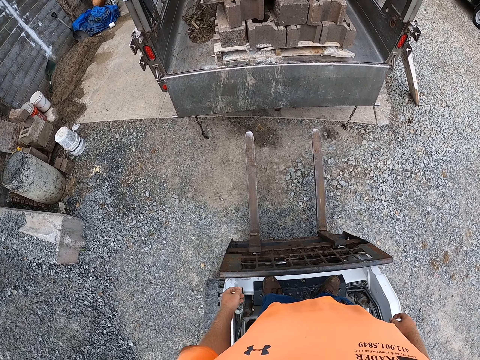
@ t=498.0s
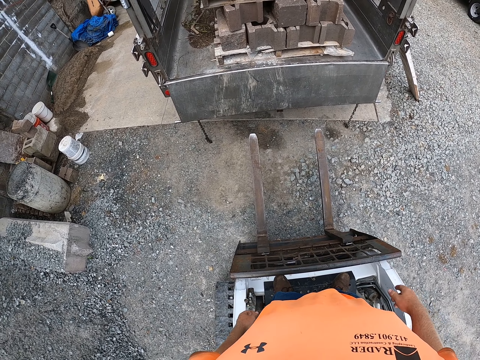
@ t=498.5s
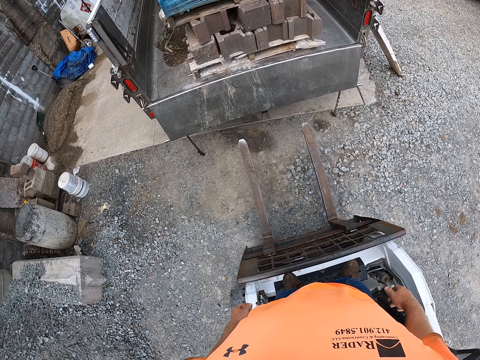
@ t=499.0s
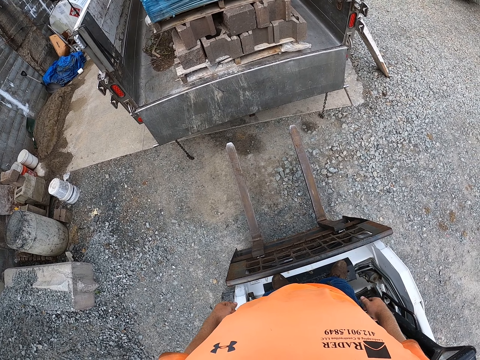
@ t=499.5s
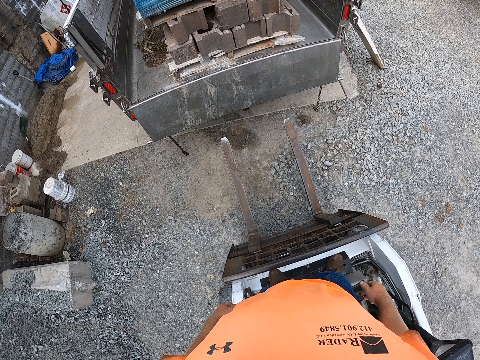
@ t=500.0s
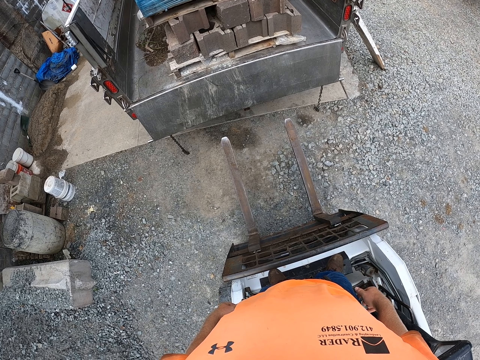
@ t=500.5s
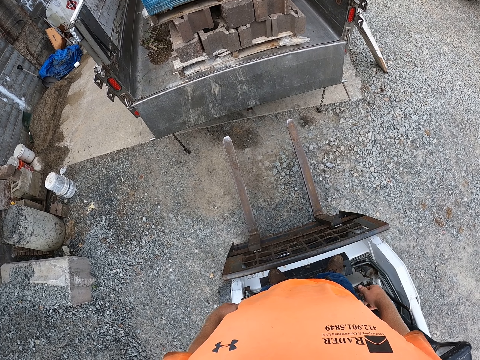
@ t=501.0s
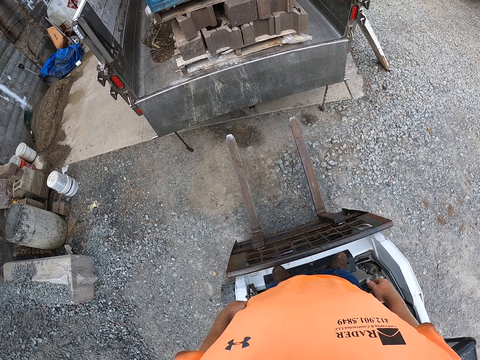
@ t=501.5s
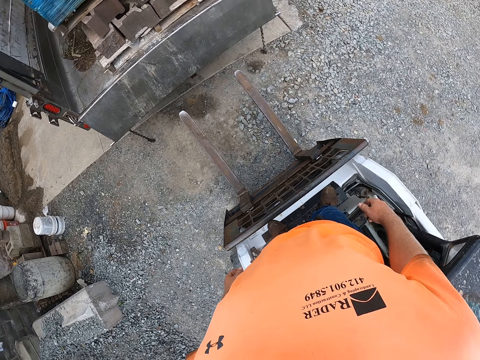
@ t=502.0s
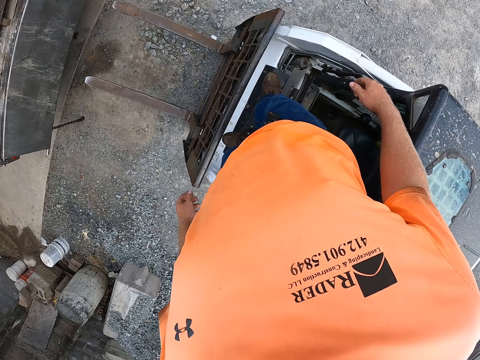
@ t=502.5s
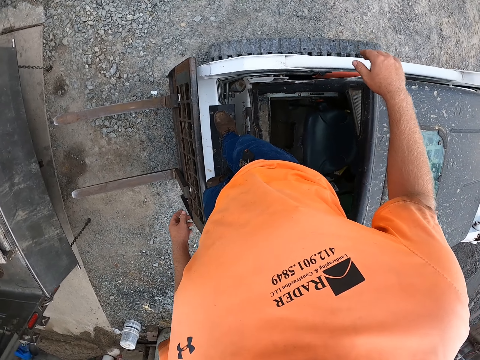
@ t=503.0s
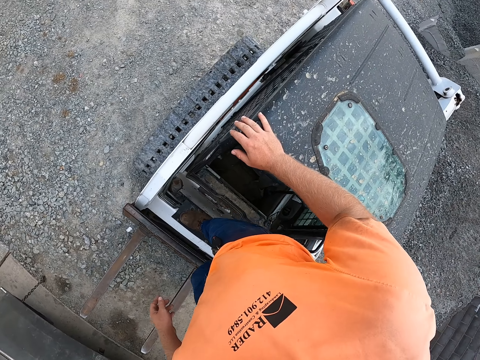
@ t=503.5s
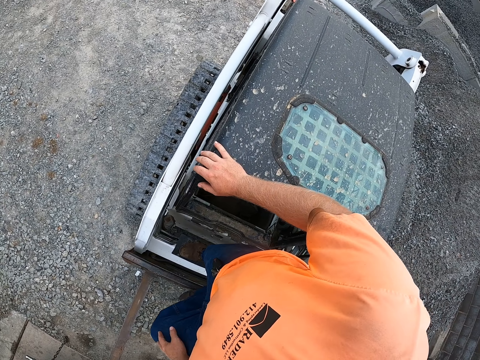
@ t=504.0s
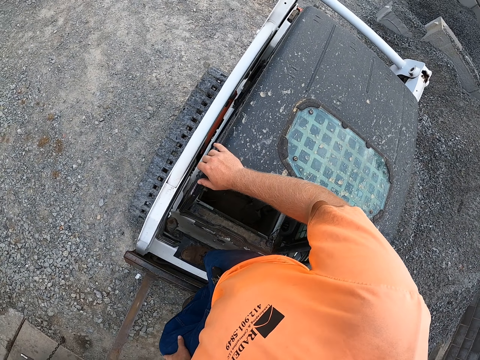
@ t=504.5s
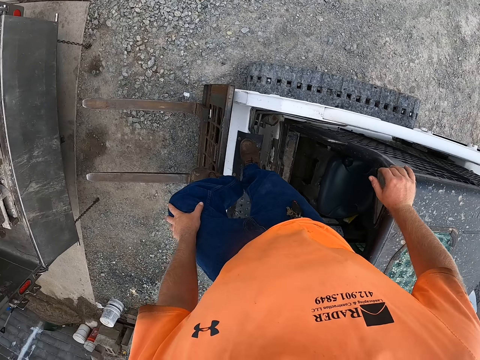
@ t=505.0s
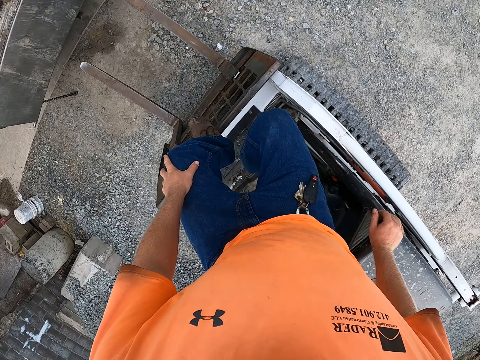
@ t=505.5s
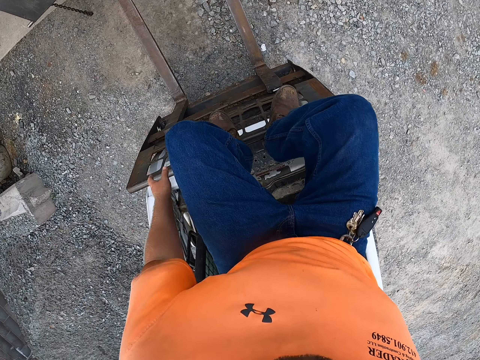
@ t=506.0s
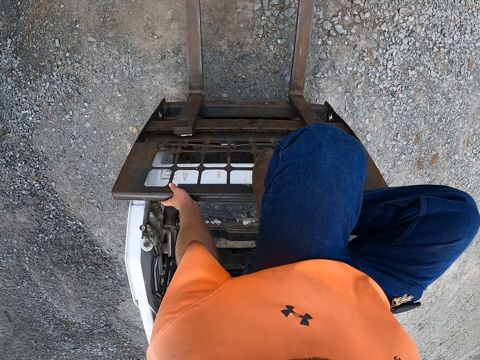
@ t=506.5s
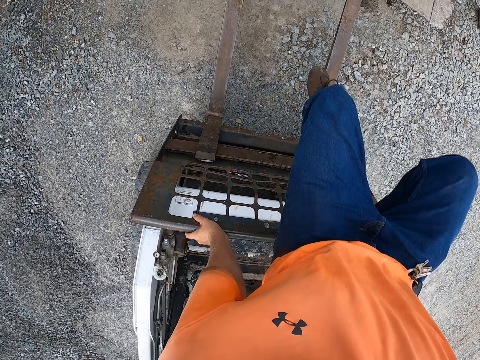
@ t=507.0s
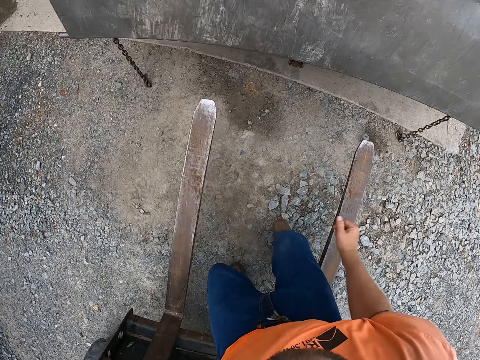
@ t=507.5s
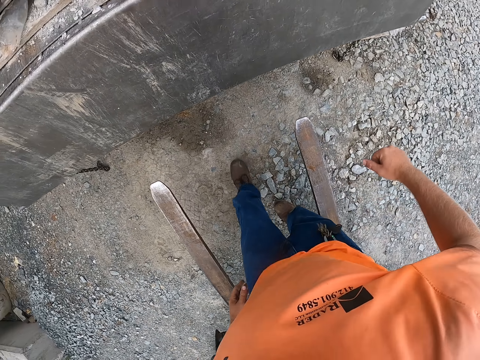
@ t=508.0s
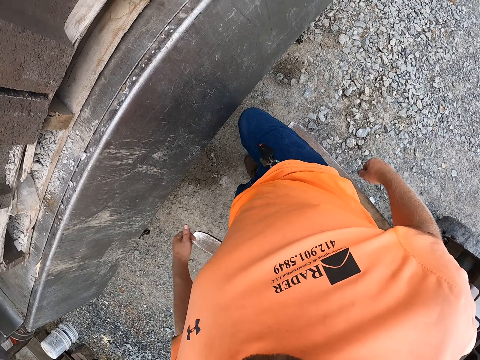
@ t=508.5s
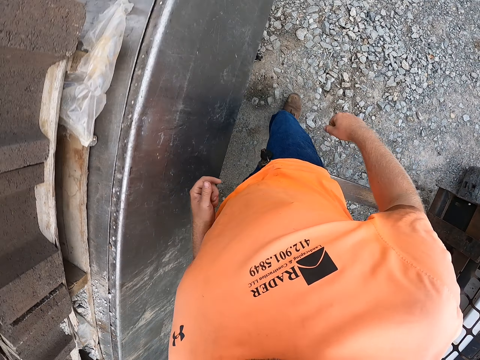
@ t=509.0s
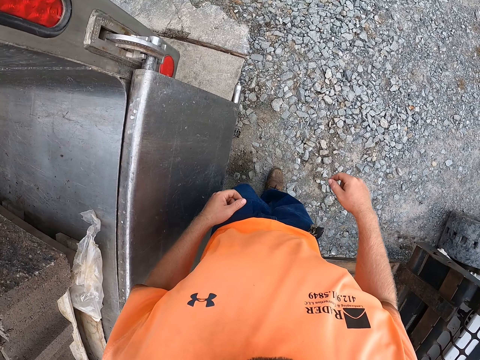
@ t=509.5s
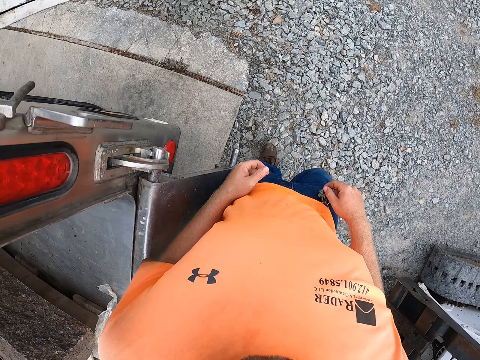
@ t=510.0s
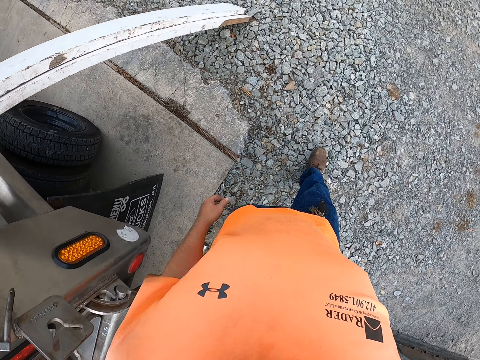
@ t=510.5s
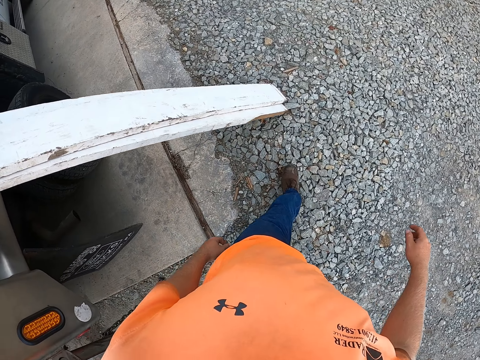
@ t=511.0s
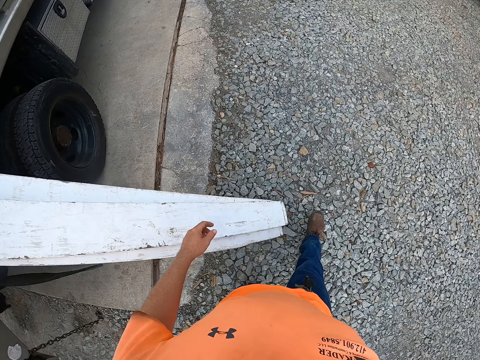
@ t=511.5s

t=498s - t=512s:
The camera wearer looks around. He touches an overhead guard with his right hand. He touches the load backrest with his left hand. He jumps off the grader and walks around the truck.

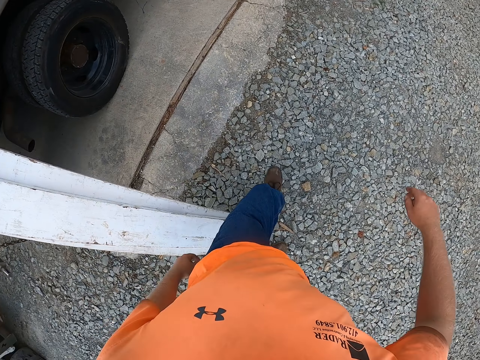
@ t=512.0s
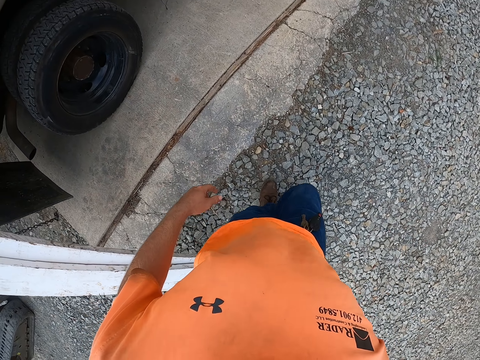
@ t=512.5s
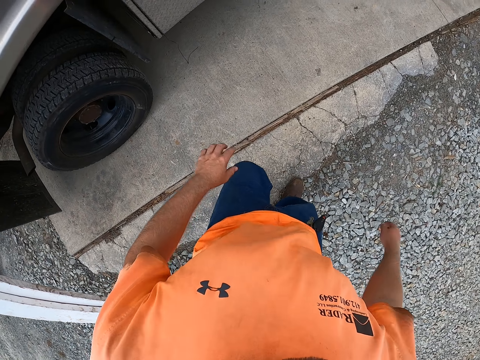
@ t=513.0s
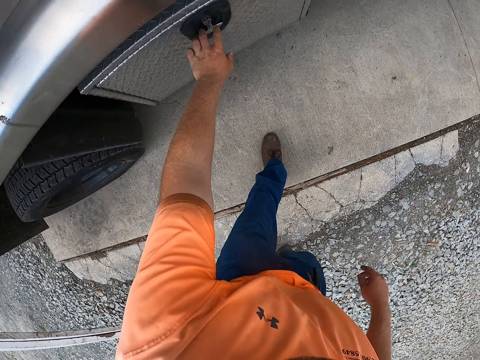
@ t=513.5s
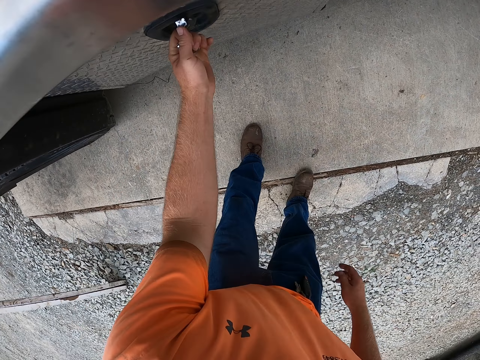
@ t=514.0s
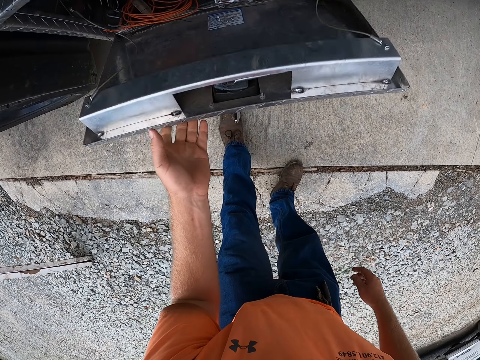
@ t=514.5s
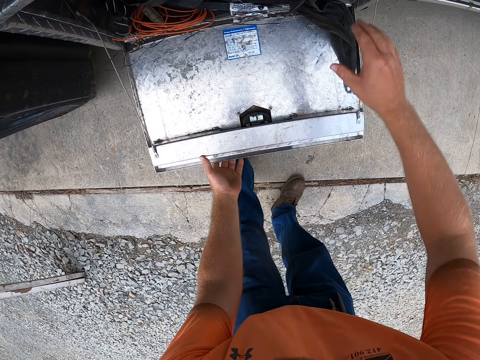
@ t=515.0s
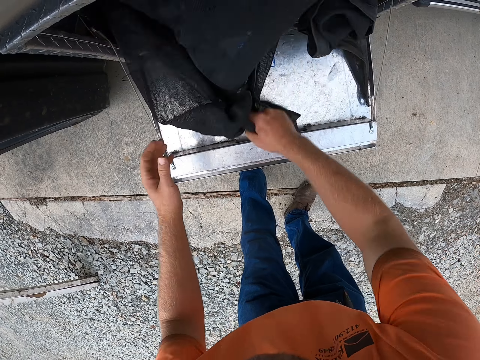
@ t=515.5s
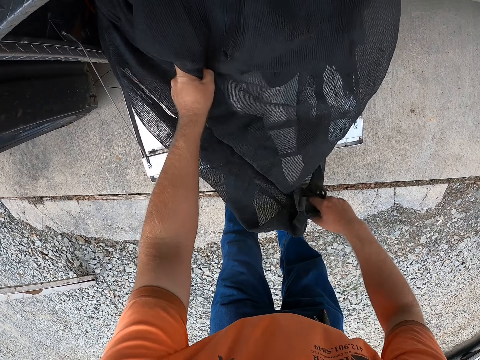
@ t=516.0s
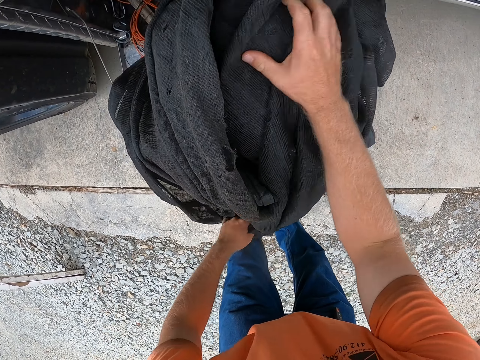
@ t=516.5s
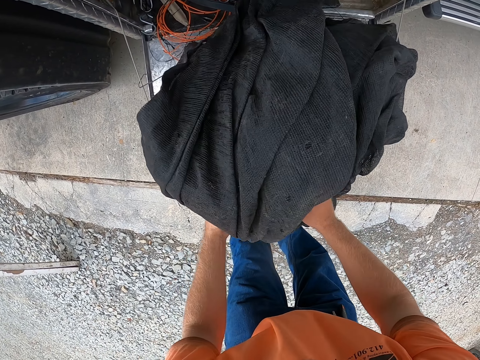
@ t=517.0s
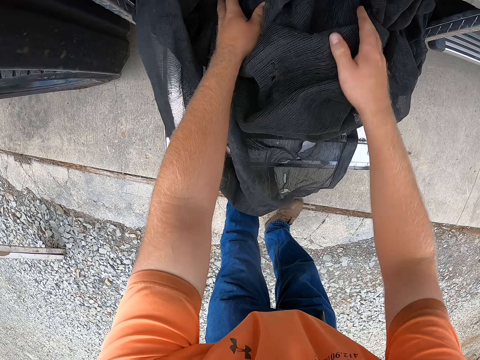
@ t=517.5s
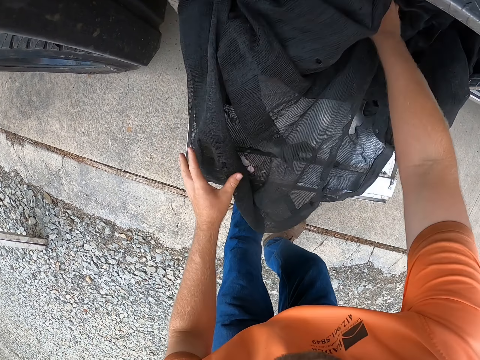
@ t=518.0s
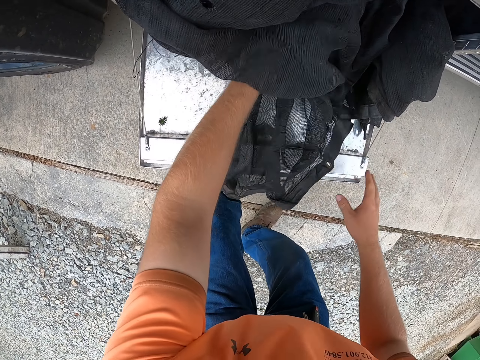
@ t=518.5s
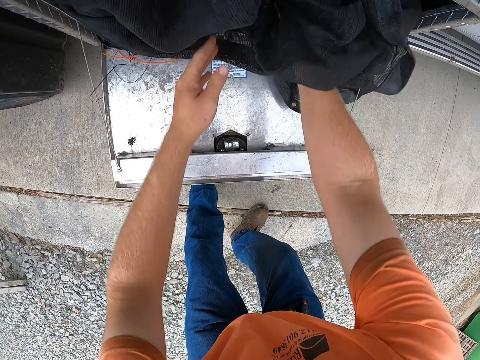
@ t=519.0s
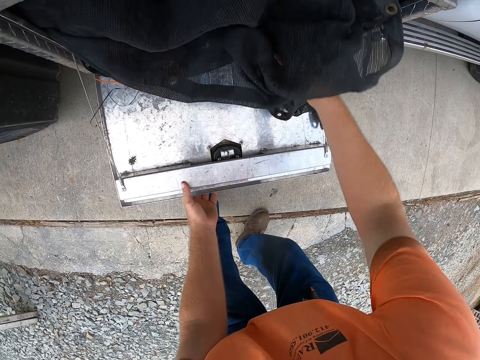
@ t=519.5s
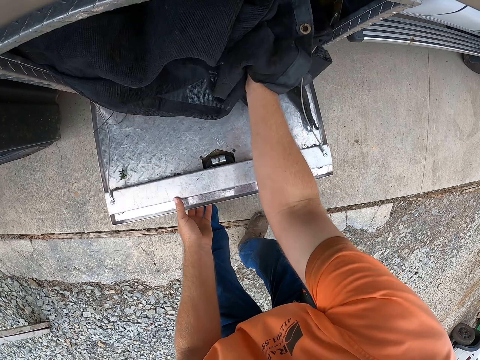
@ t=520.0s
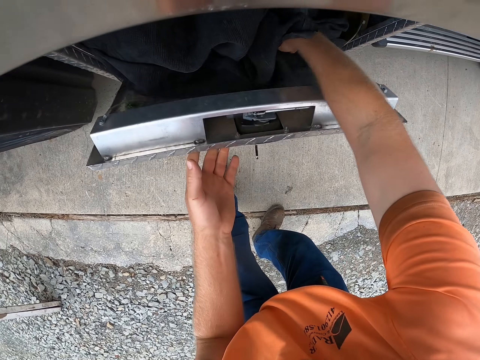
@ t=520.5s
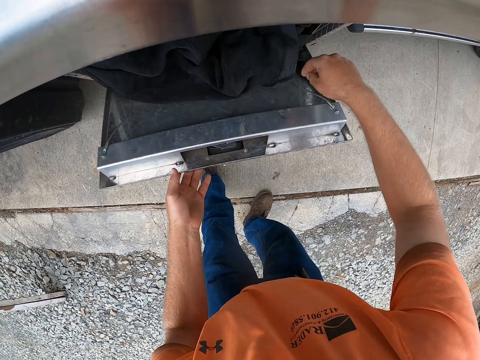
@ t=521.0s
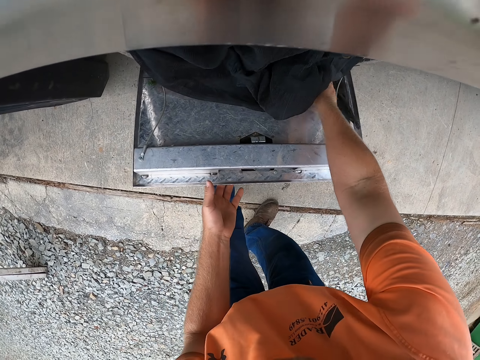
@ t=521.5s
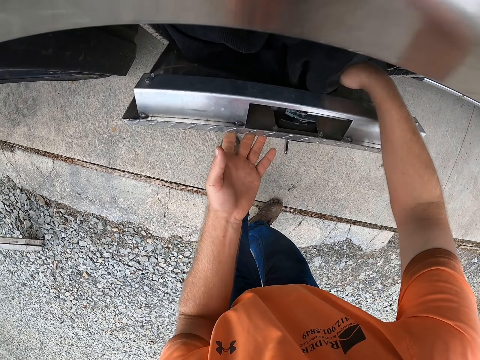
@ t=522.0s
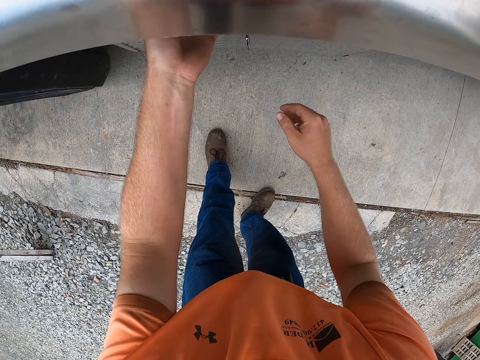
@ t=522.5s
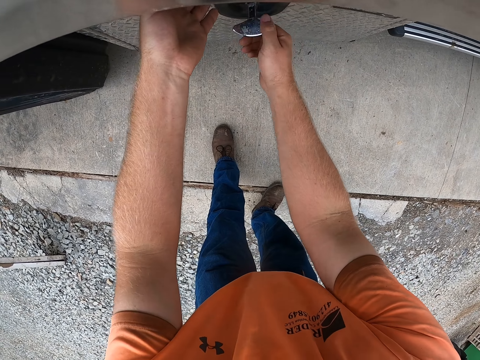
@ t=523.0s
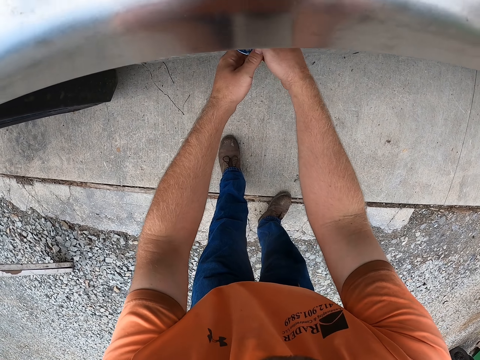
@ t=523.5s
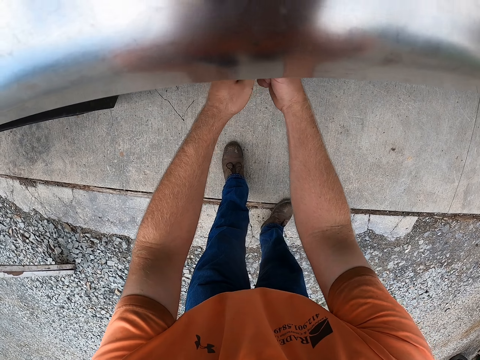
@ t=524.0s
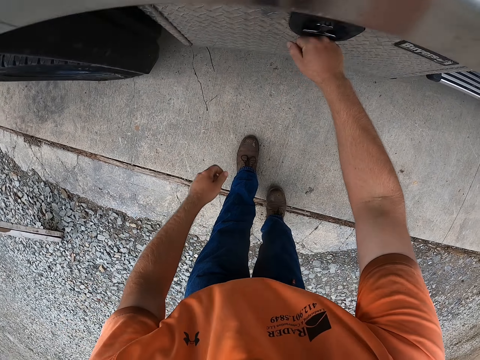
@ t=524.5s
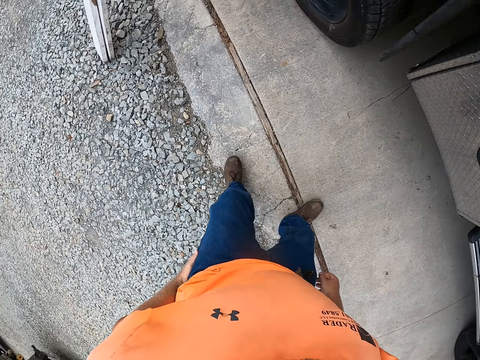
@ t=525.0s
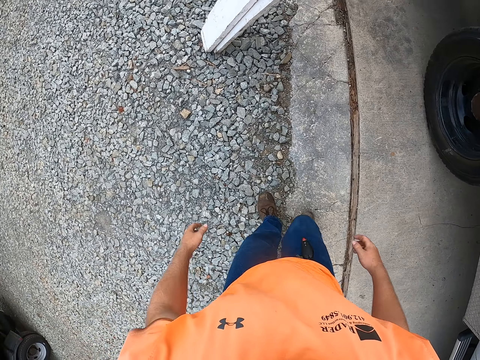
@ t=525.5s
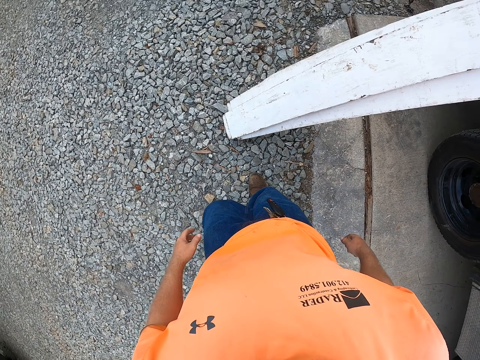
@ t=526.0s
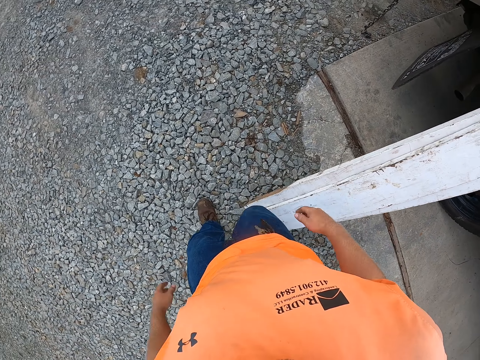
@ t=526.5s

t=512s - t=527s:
The camera wearer opens a storage box or compartment attached to the truck with his left hand. He touches a tarp cover net with both hands. He takes out the black net. He puts the net back in the compartment. He closes the storage box with his left hand. He locks the storage box with both hands. He takes the key out of the lock of the compartment. He walks away from the truck.
